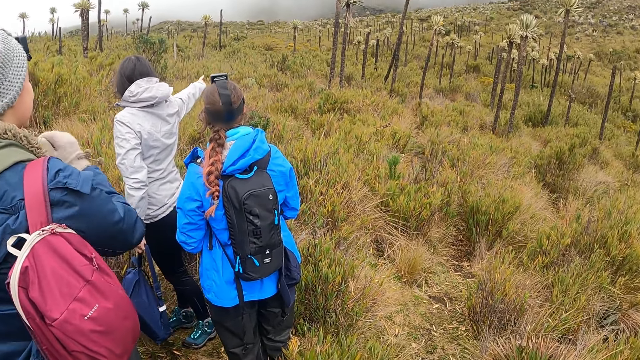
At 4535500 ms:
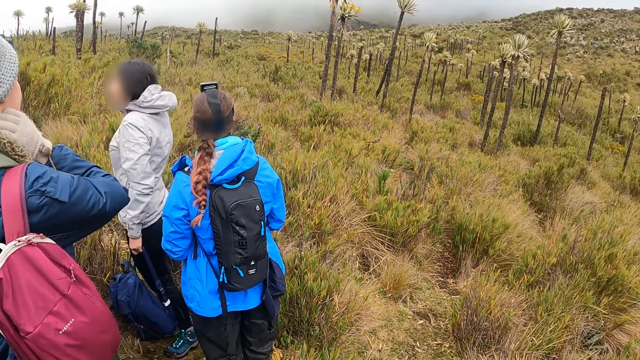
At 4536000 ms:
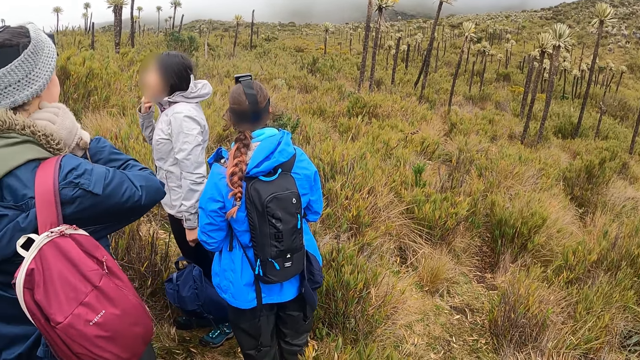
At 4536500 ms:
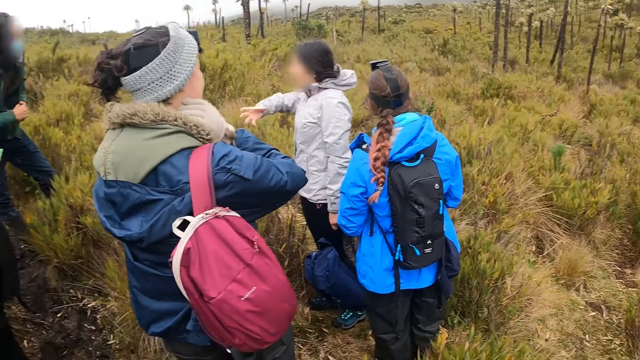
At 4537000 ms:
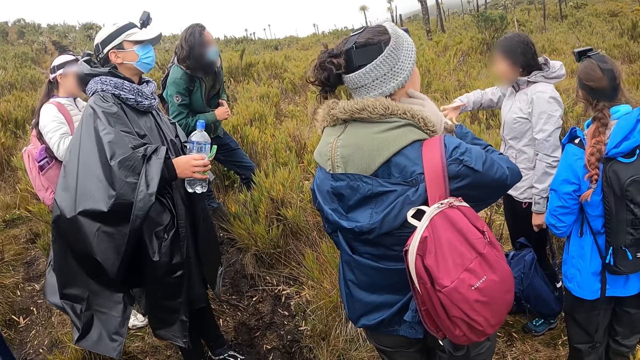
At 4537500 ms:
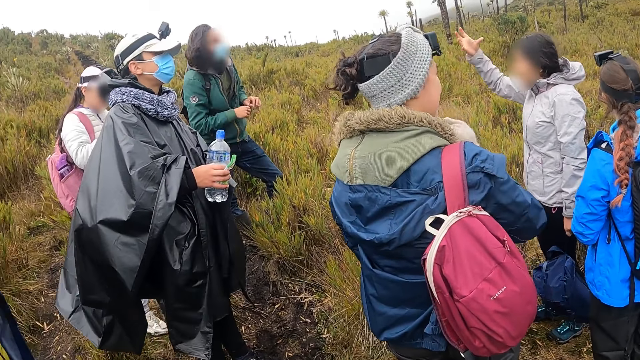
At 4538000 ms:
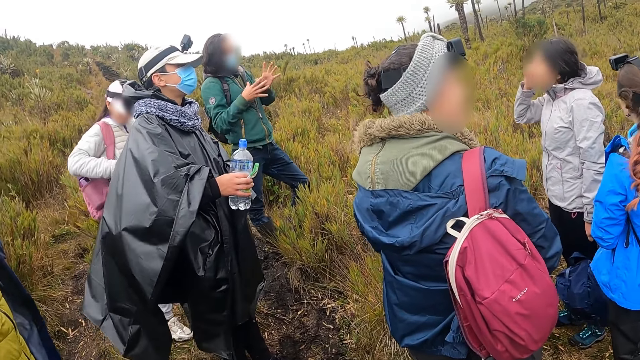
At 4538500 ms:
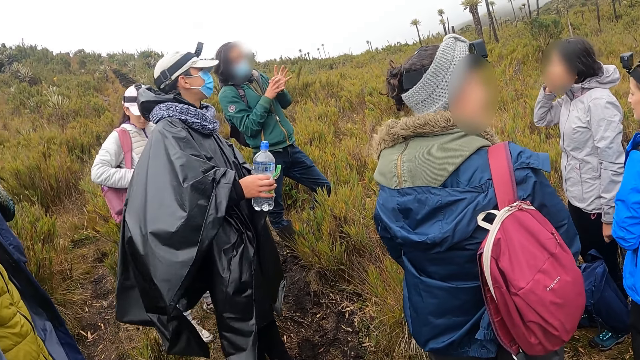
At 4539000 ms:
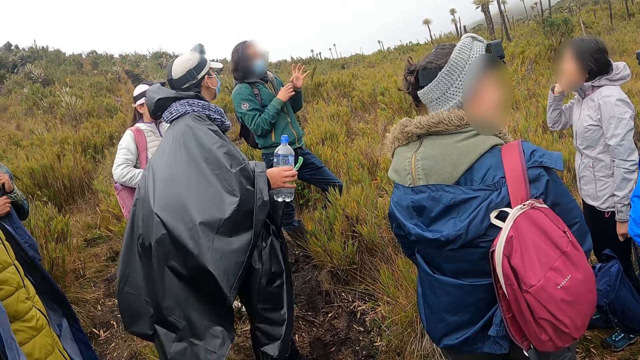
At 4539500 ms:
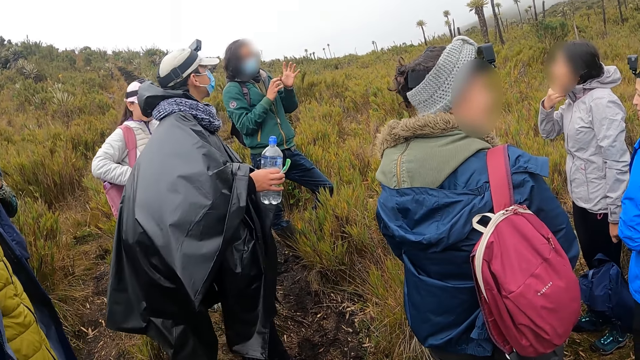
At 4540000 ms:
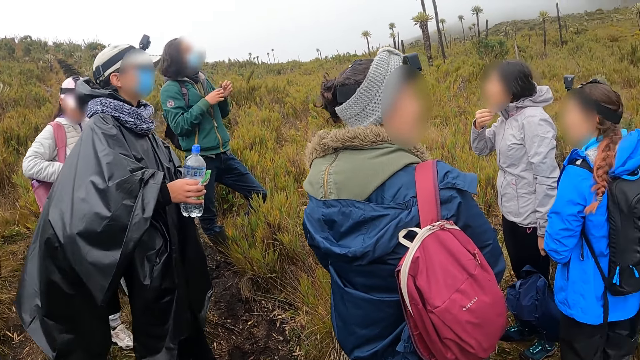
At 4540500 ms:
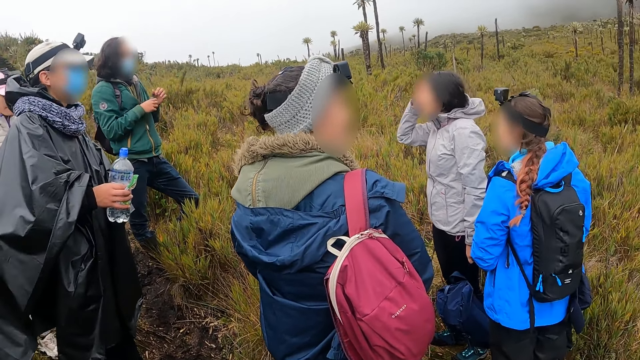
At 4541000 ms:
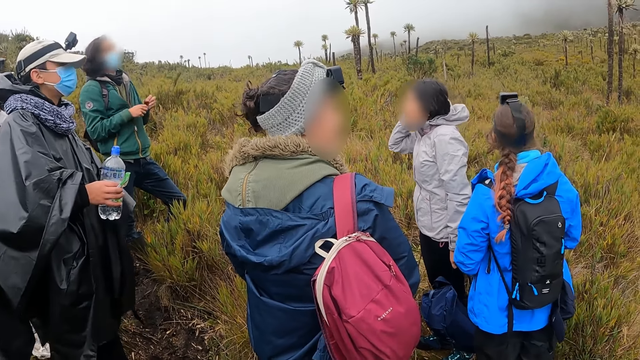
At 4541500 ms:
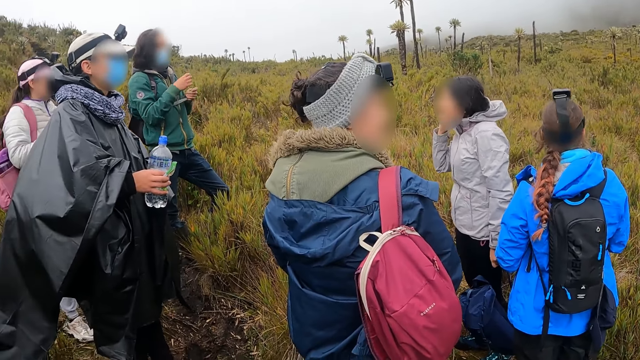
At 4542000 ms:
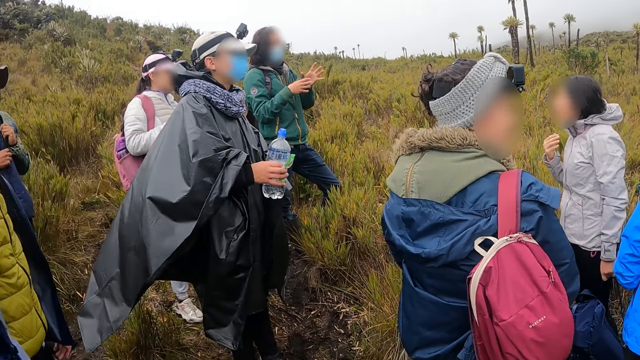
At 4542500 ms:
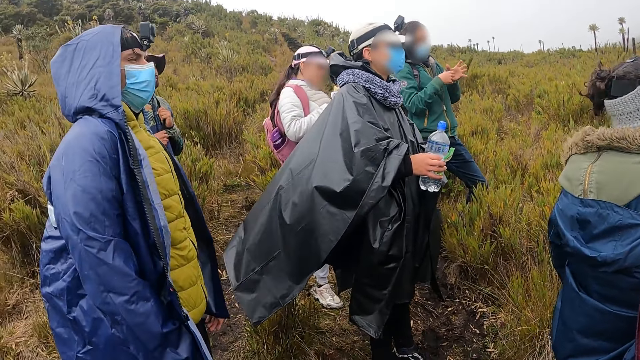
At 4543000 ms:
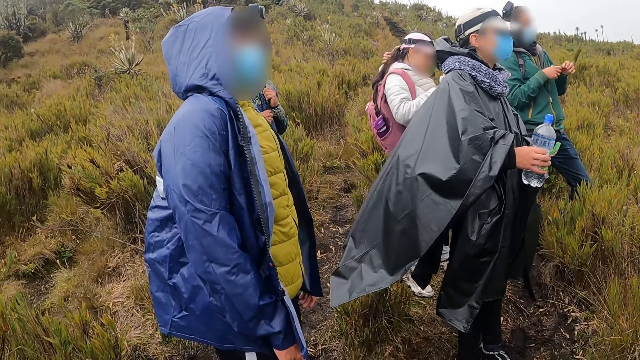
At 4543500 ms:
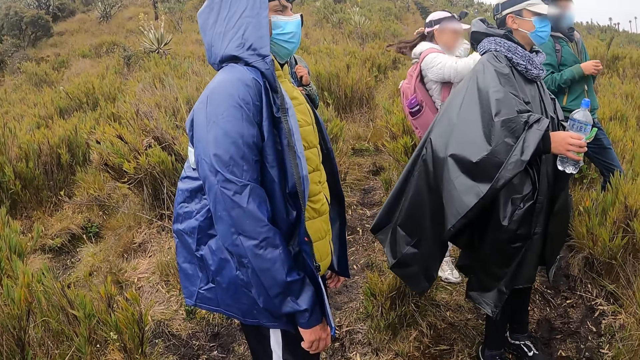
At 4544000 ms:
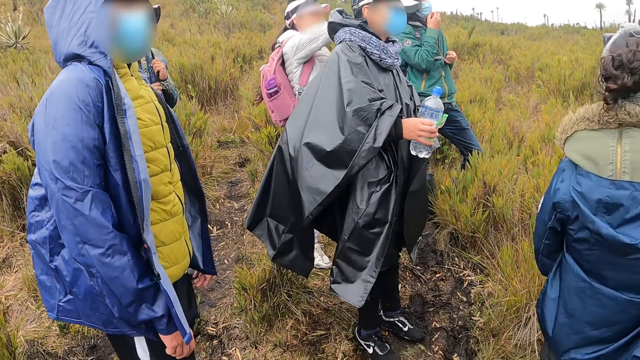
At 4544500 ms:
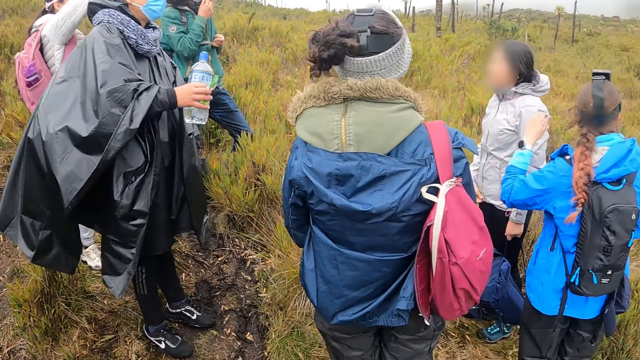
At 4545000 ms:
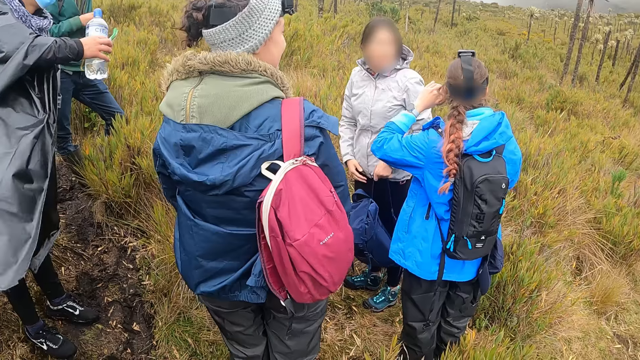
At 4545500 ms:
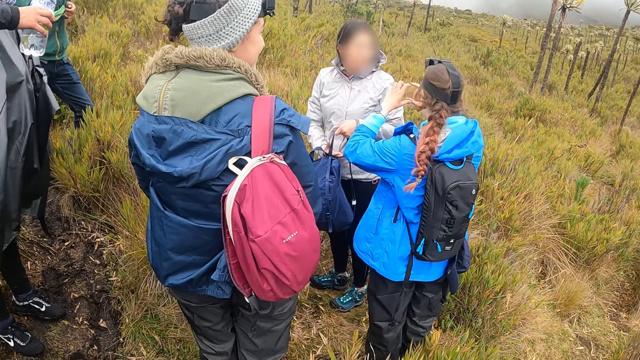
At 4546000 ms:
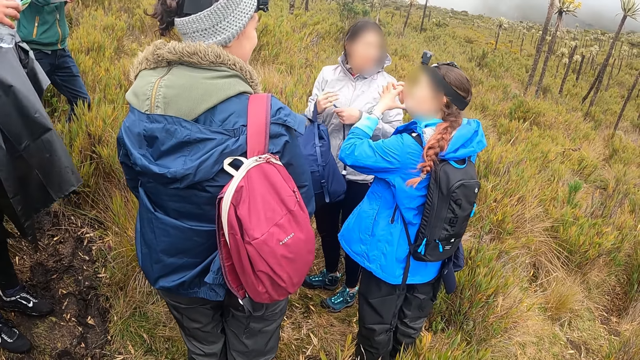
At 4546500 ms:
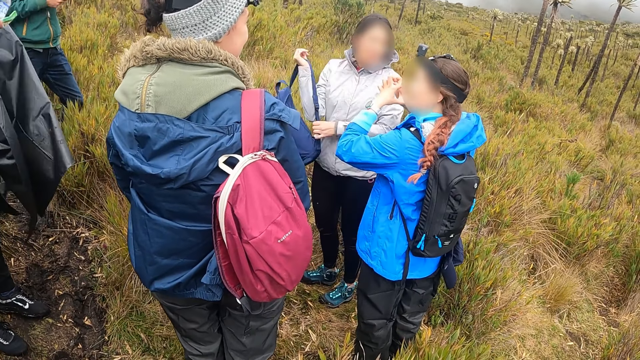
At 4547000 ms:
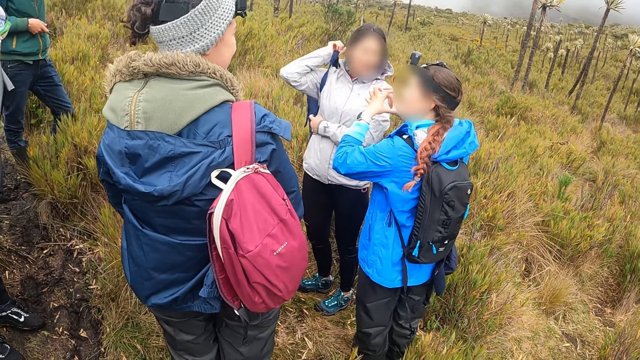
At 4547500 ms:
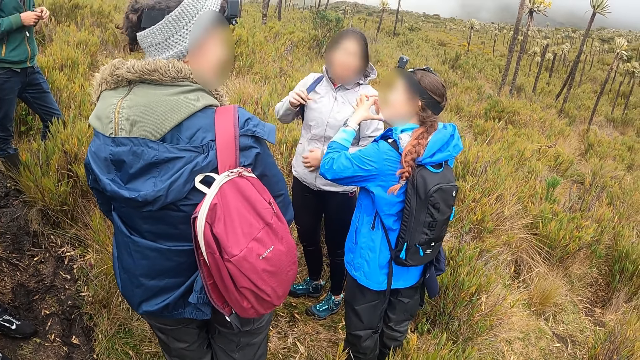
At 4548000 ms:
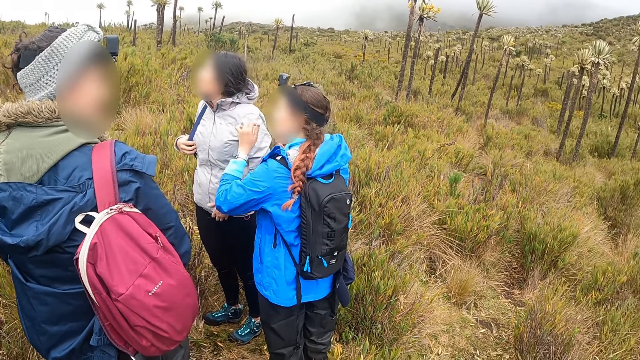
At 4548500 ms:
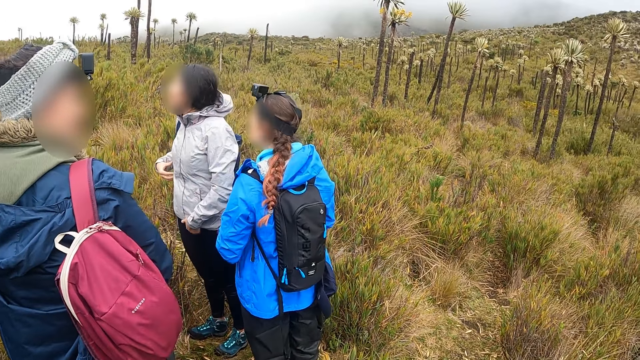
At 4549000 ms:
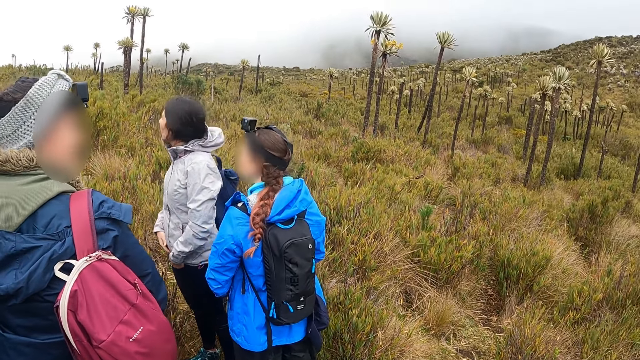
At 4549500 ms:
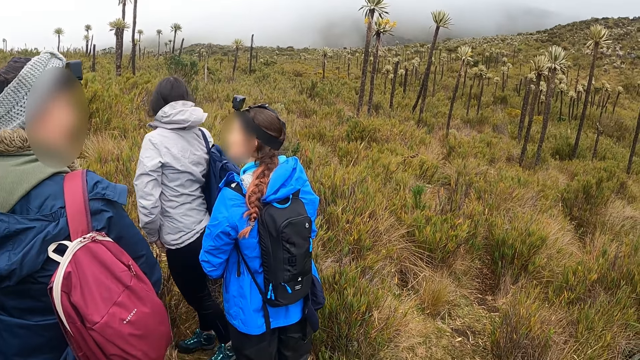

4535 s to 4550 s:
A woman gesticulates with her right hand. Another woman scratches her neck with her right hand. The camera wearer looks around. The man gesticulates with his hands. The first woman brushes her hair with her right hand. A third woman gesticulates with both hands. The first woman puts a bag on her right shoulder with her left hand.

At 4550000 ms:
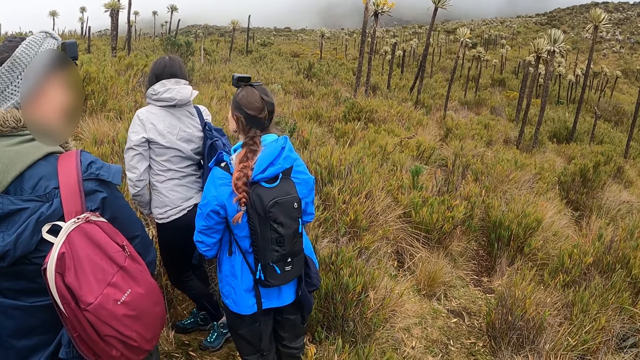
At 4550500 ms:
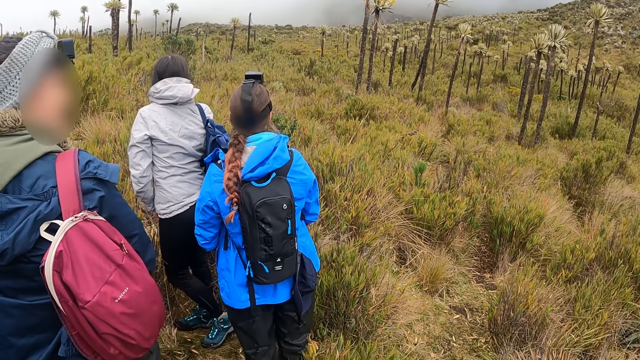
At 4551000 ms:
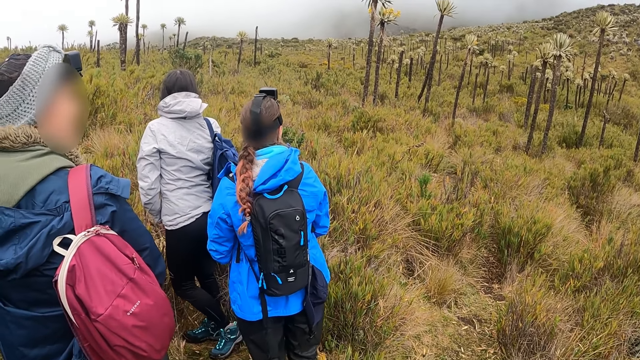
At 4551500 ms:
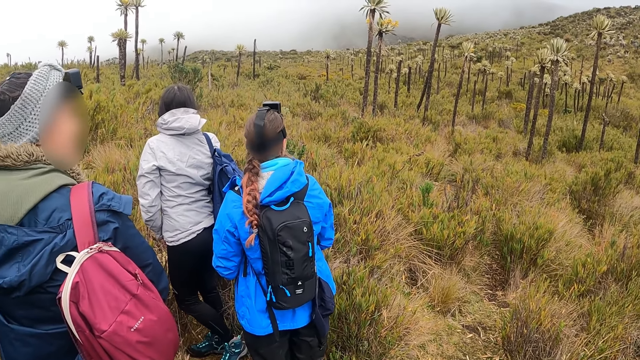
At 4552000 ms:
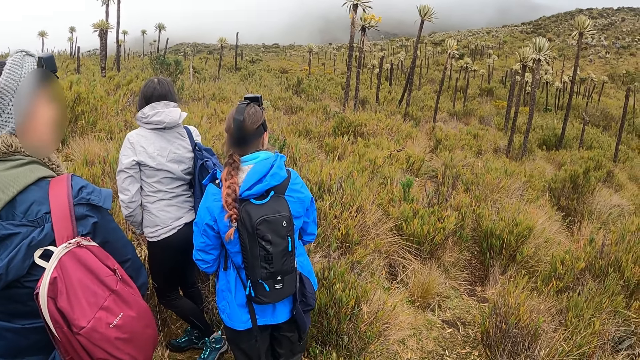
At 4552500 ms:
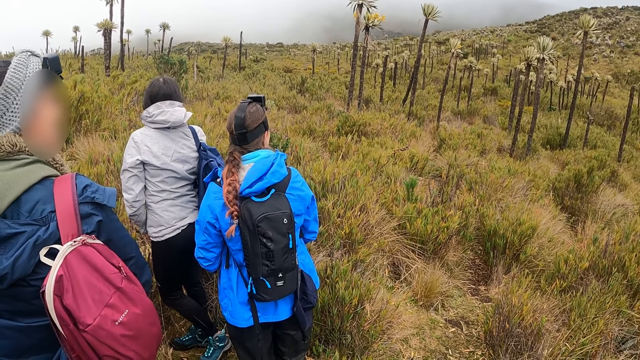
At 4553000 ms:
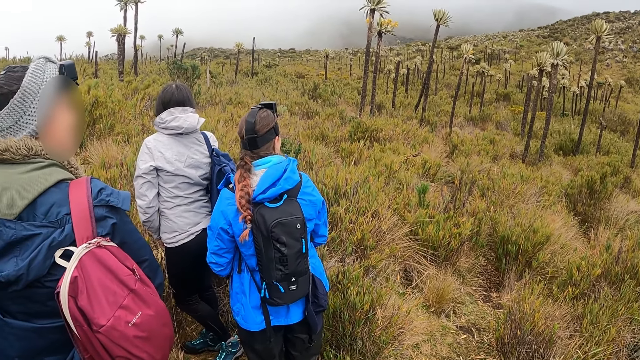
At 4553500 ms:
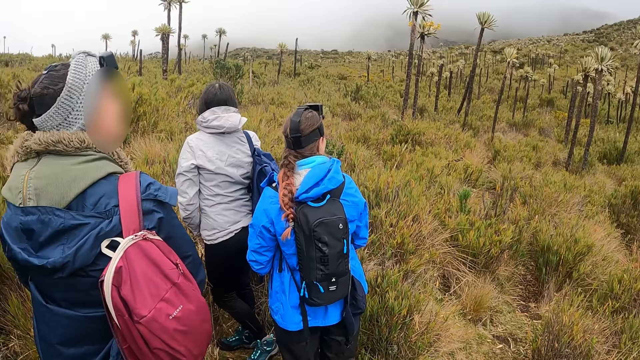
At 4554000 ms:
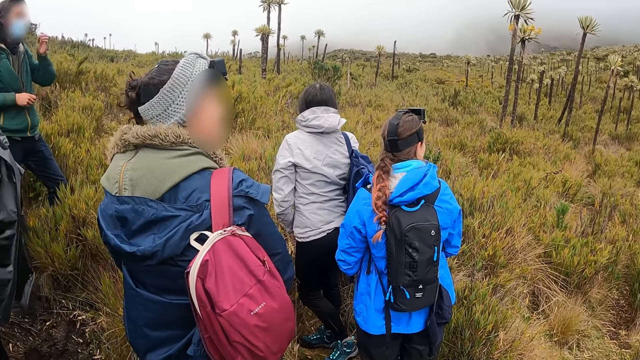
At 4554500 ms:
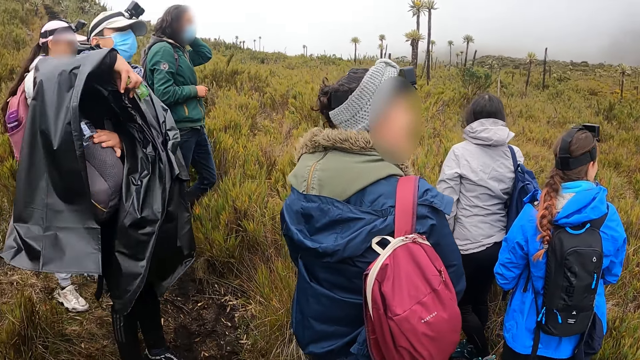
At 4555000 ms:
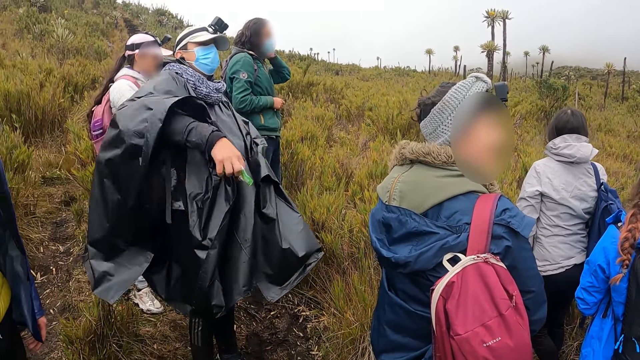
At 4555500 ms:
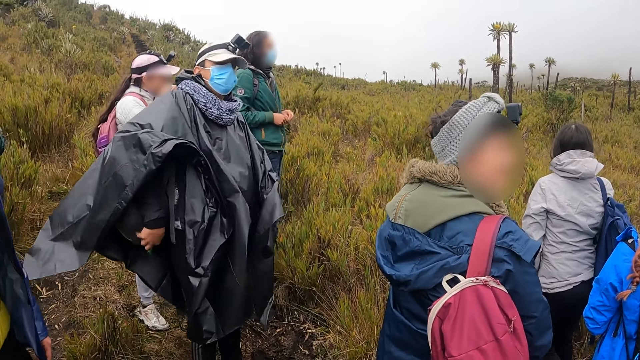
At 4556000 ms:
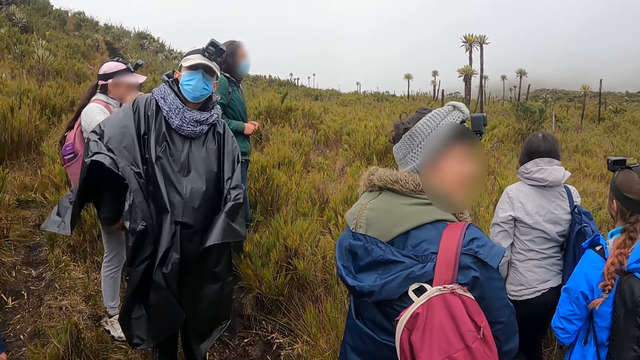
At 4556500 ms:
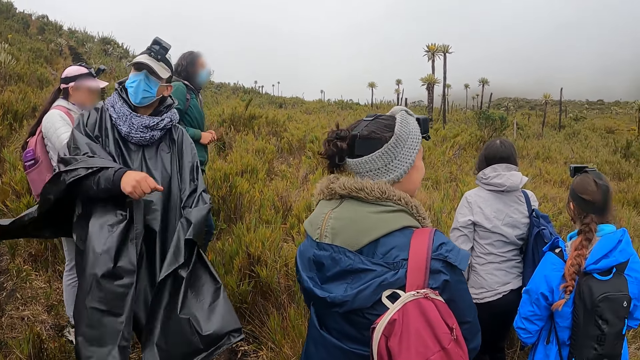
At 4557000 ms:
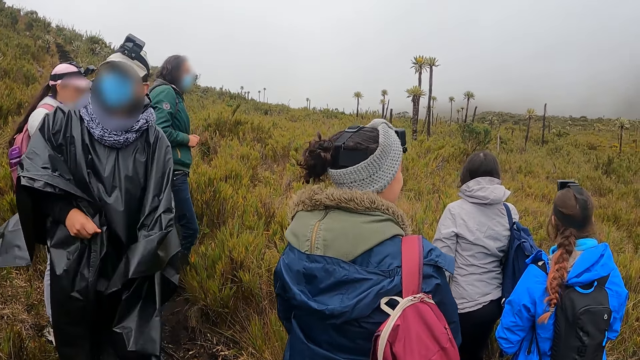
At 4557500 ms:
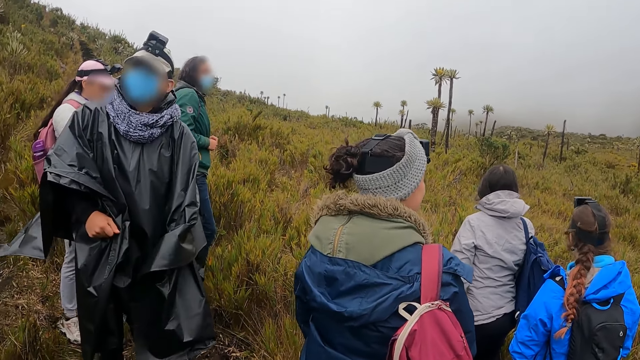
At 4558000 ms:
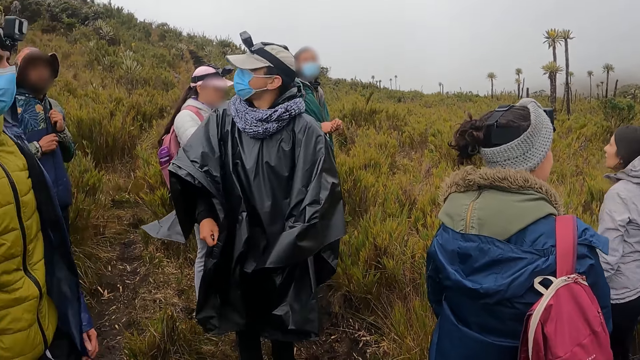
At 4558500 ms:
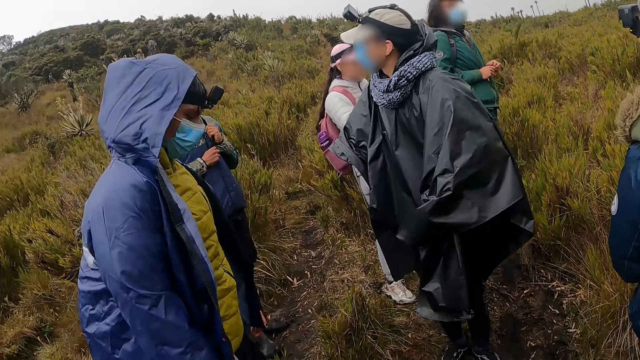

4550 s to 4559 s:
The man brushes his hair with his left hand. Another man pushes a bag to his back with his left hand. The other man adjusts his coat with both hands.
